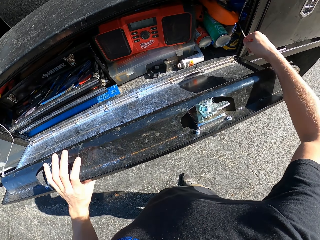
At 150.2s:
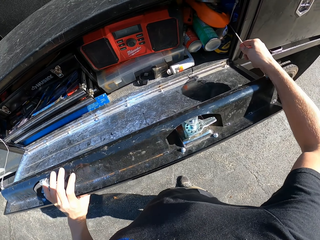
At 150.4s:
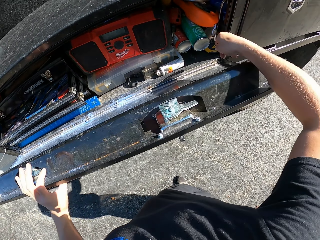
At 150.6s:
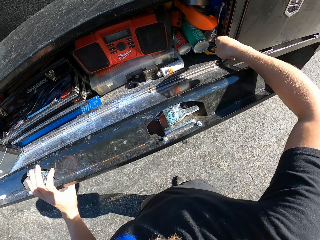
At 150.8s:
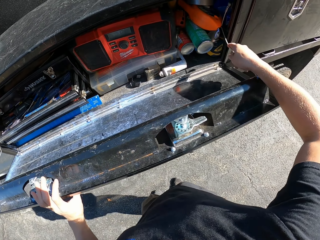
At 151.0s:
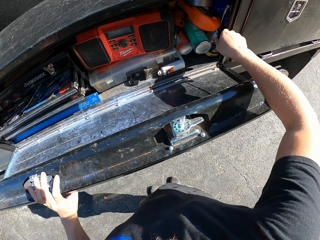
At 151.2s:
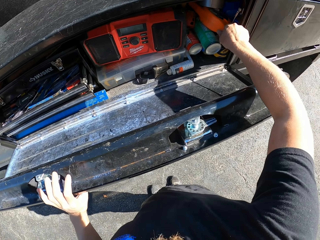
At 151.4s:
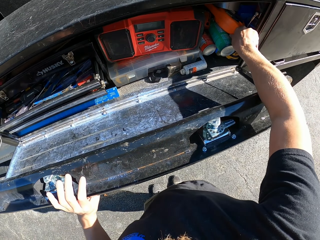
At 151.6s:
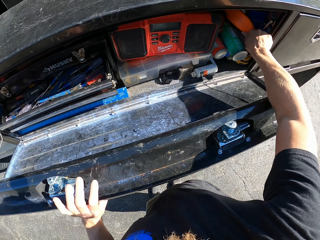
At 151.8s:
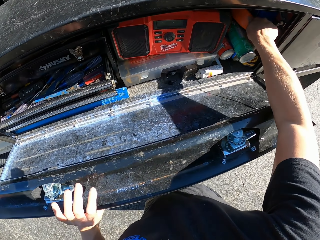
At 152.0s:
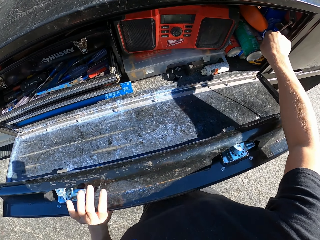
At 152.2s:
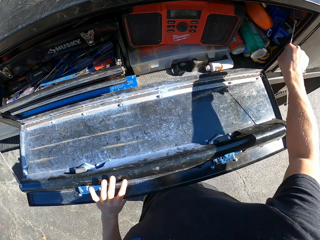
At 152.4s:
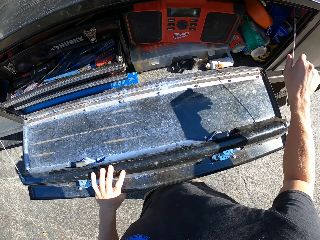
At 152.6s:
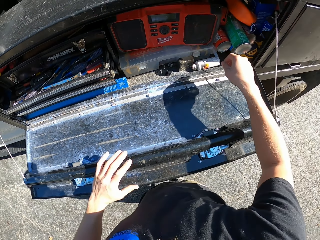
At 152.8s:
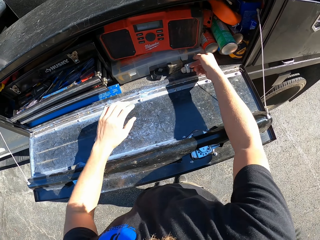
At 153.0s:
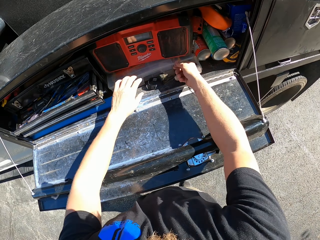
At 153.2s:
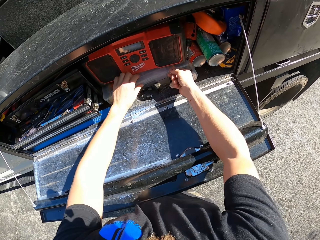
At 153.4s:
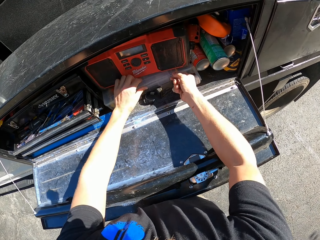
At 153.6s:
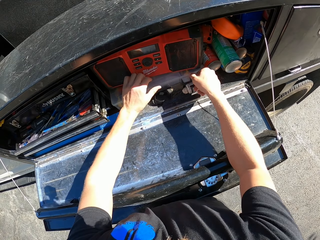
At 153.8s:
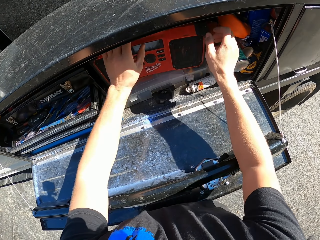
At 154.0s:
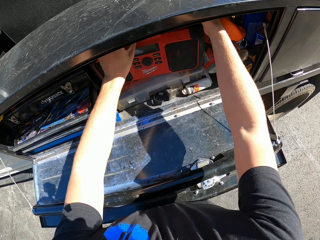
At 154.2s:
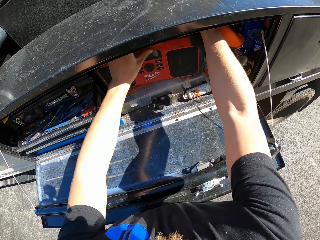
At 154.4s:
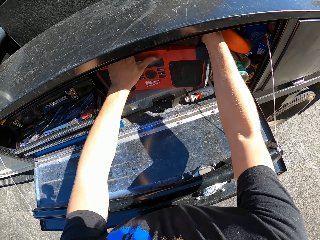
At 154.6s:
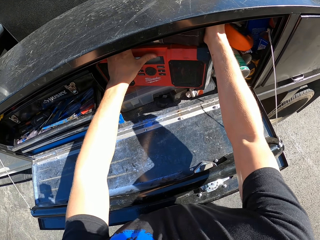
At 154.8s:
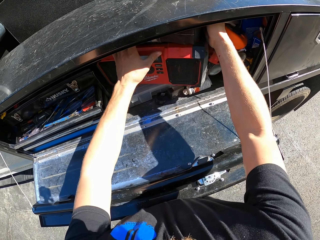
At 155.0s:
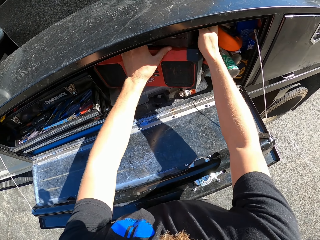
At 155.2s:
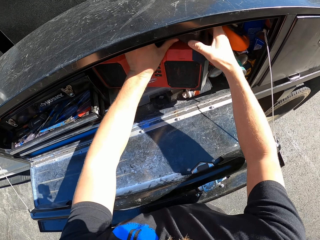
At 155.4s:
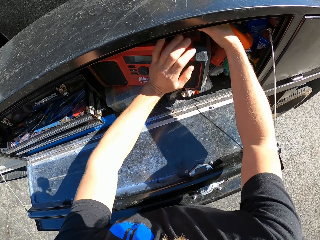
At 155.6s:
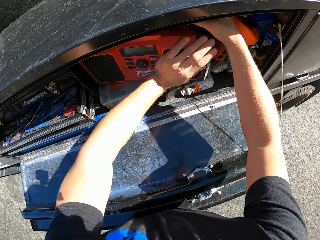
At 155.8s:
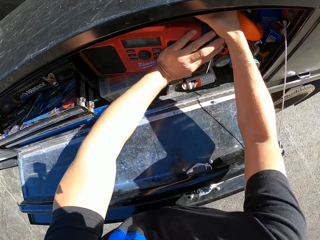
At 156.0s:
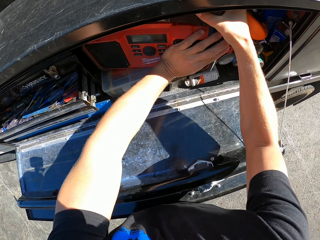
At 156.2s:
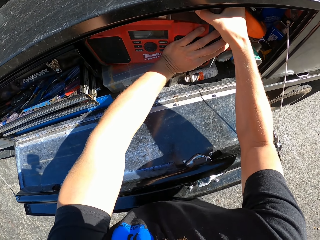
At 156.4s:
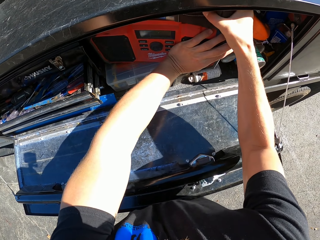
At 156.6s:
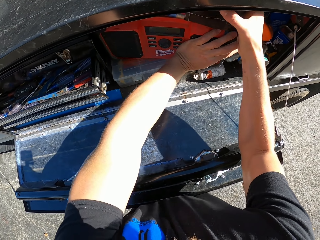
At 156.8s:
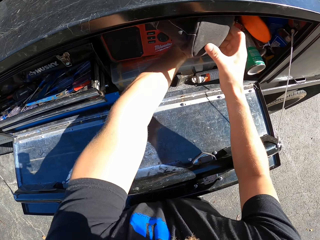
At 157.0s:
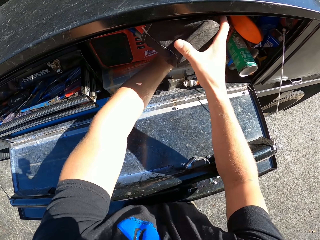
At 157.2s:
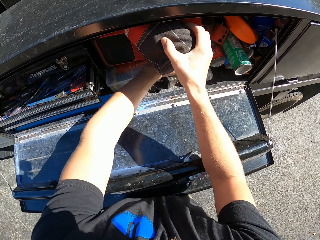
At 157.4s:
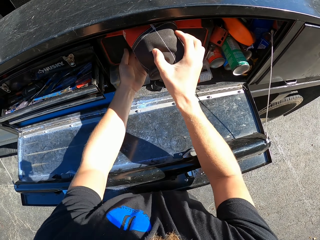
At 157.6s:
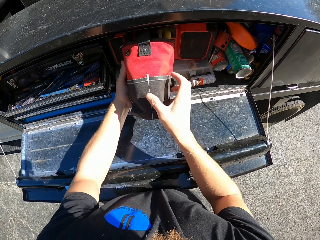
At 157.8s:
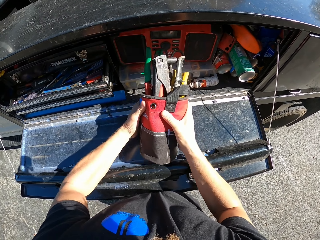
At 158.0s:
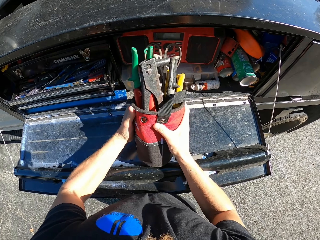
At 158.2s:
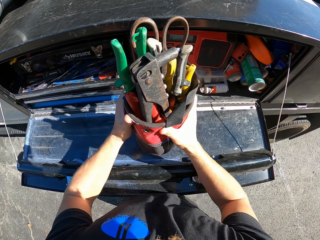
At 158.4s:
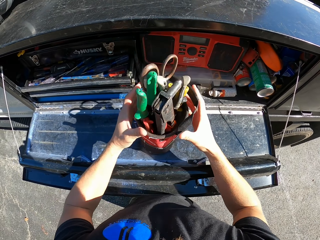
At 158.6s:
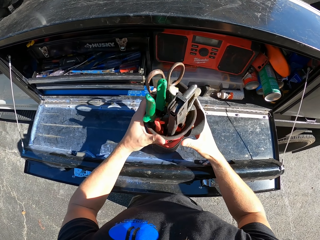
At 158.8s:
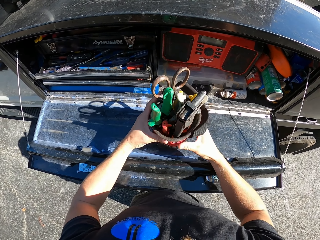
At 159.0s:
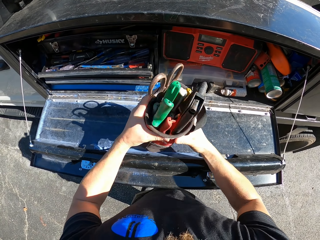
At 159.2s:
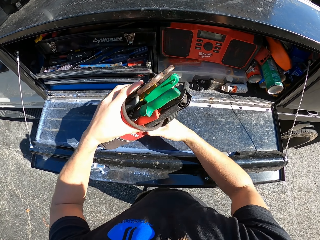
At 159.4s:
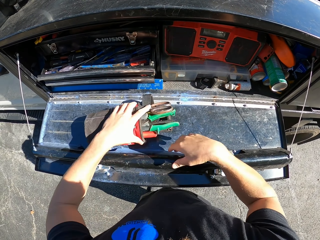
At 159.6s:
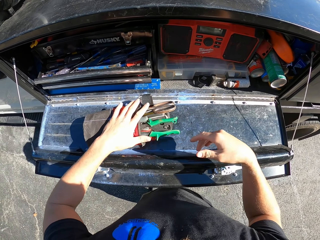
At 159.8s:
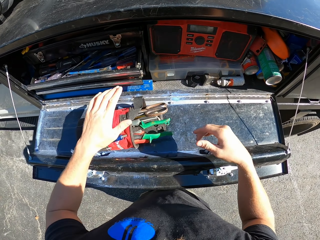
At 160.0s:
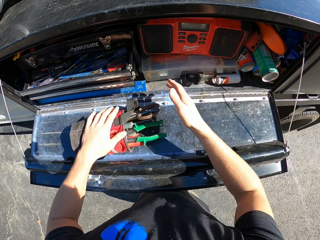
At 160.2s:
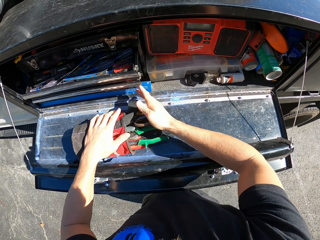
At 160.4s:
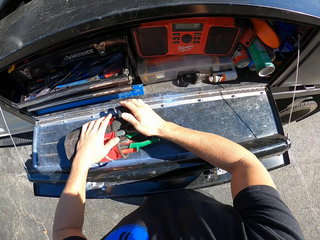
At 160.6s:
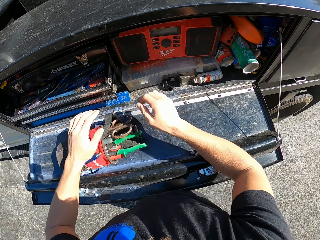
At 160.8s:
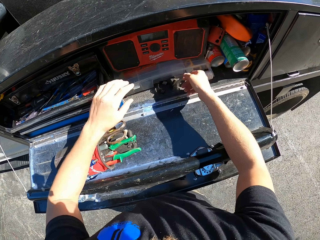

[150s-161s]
The camera wearer opens the truck tool box. They pull a bag with tools. They pick the bag of tools from the boot. They put the bag down.

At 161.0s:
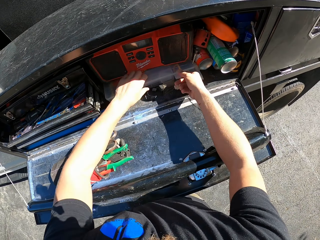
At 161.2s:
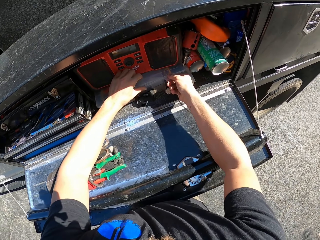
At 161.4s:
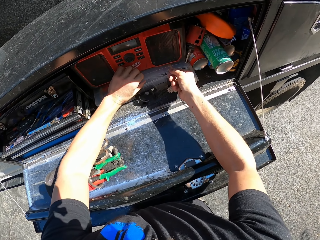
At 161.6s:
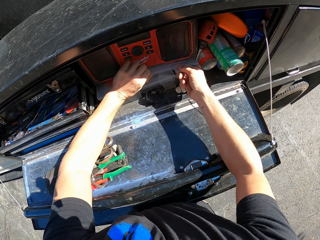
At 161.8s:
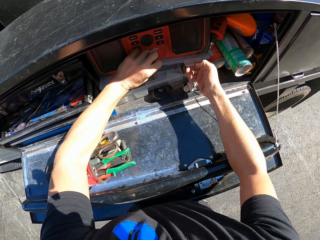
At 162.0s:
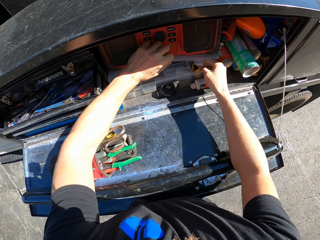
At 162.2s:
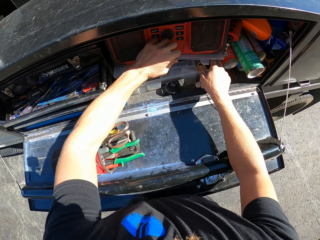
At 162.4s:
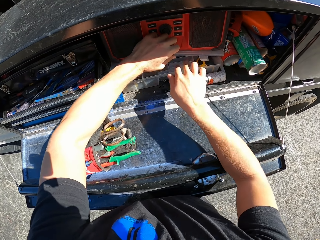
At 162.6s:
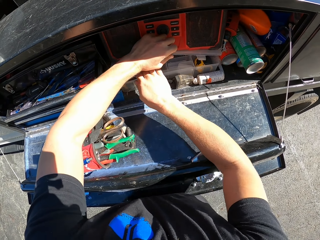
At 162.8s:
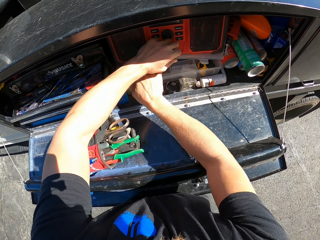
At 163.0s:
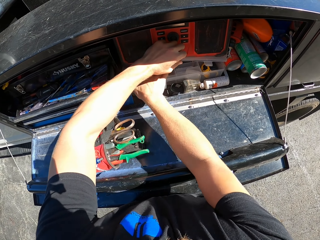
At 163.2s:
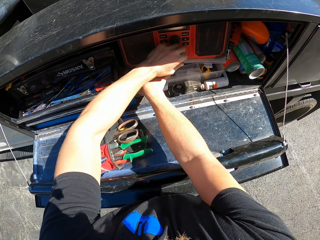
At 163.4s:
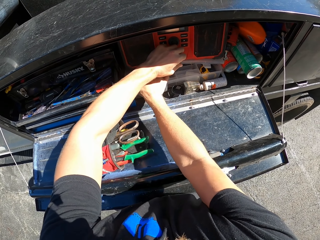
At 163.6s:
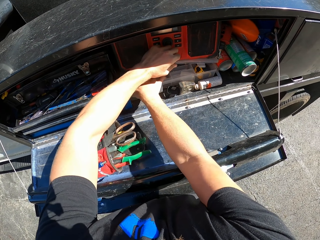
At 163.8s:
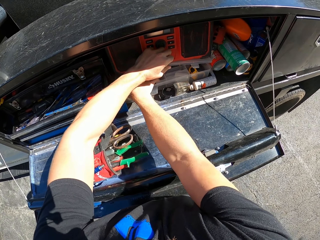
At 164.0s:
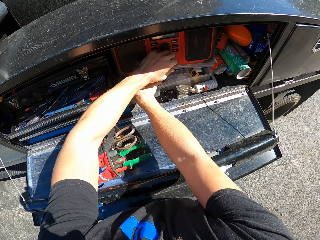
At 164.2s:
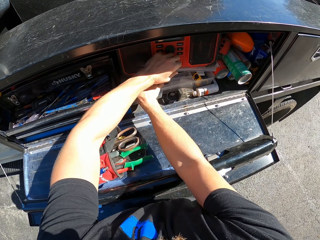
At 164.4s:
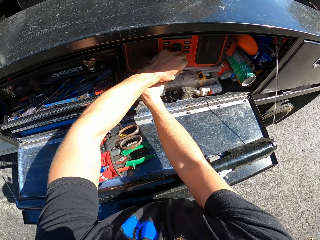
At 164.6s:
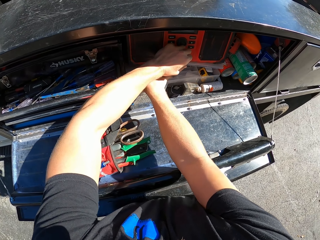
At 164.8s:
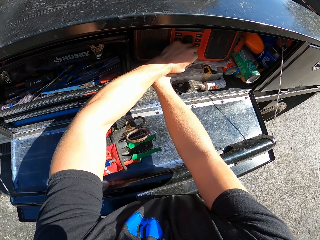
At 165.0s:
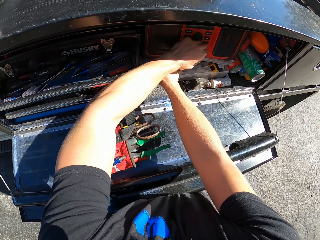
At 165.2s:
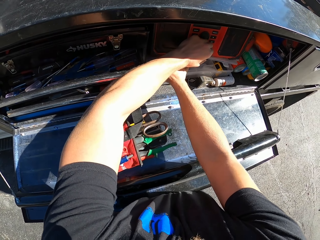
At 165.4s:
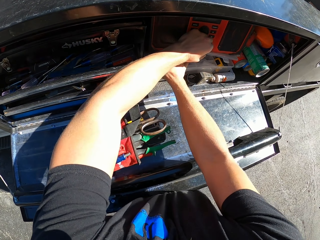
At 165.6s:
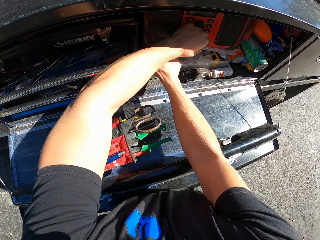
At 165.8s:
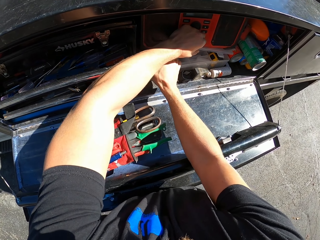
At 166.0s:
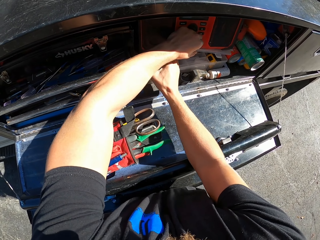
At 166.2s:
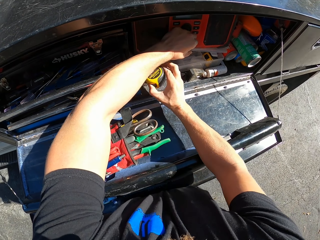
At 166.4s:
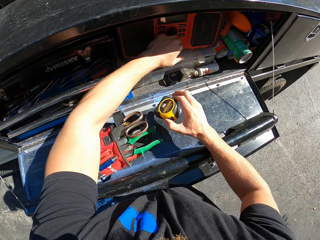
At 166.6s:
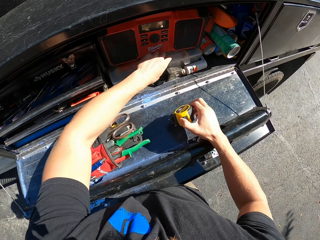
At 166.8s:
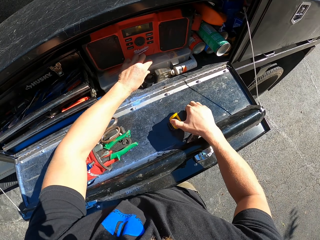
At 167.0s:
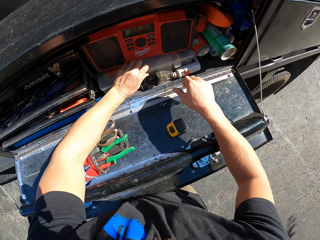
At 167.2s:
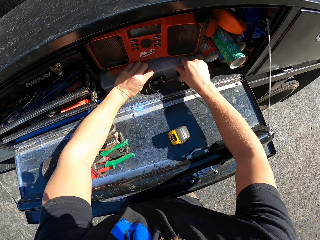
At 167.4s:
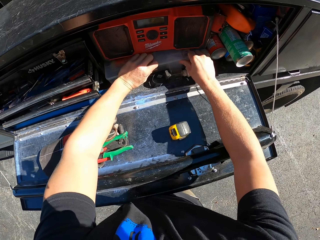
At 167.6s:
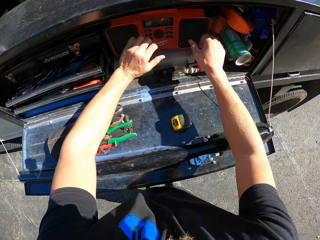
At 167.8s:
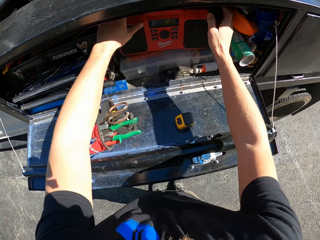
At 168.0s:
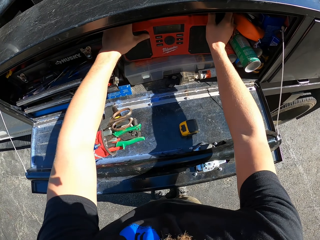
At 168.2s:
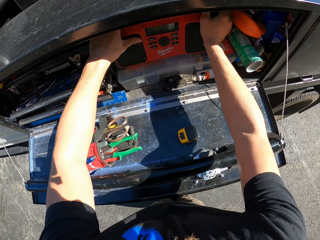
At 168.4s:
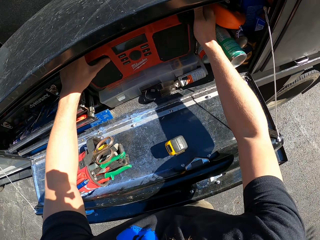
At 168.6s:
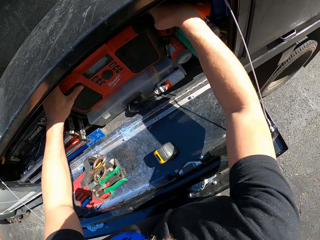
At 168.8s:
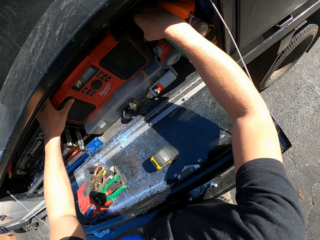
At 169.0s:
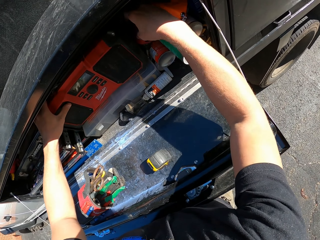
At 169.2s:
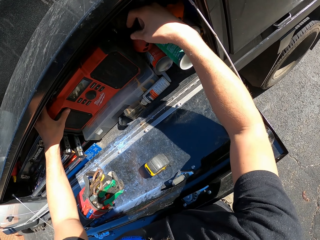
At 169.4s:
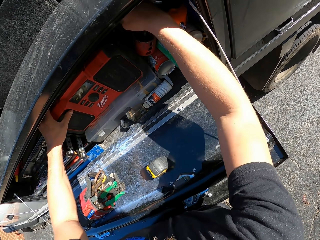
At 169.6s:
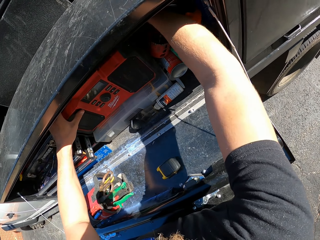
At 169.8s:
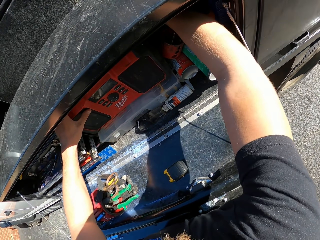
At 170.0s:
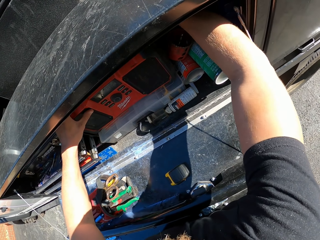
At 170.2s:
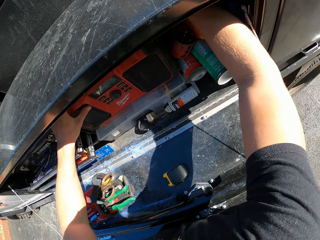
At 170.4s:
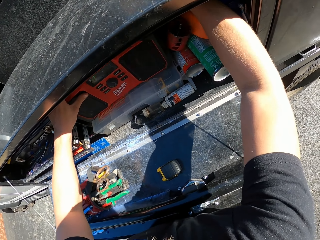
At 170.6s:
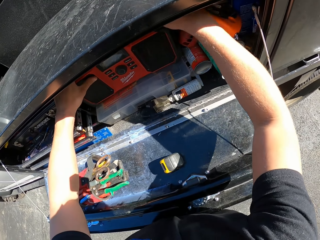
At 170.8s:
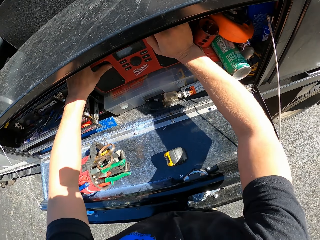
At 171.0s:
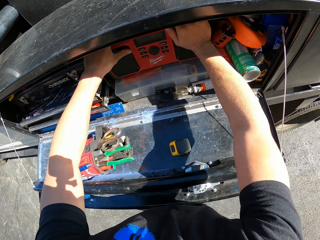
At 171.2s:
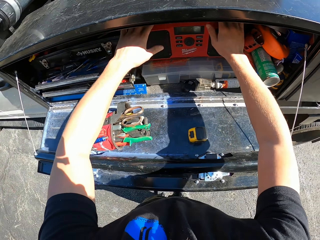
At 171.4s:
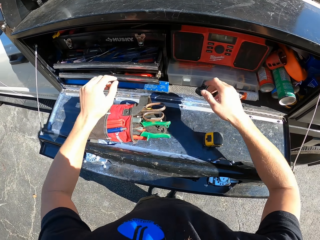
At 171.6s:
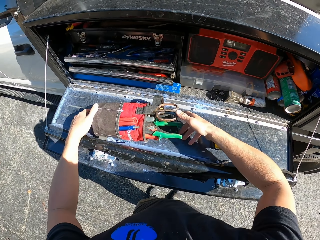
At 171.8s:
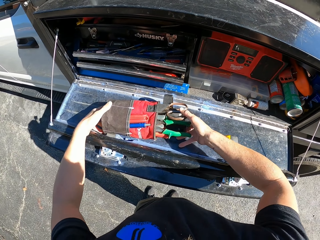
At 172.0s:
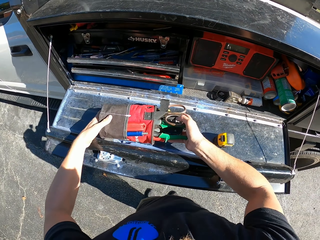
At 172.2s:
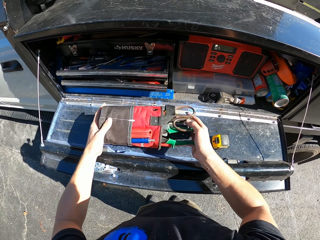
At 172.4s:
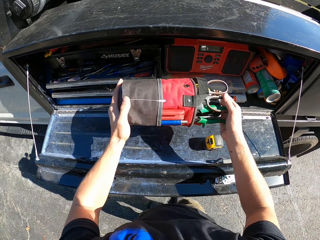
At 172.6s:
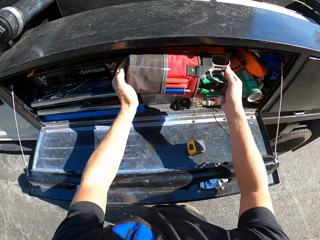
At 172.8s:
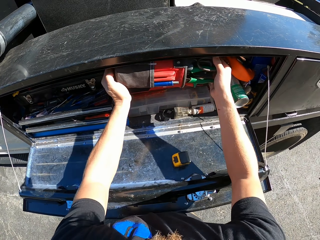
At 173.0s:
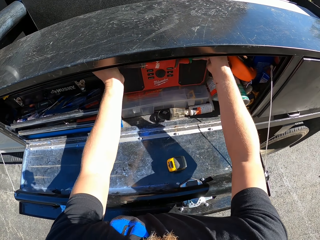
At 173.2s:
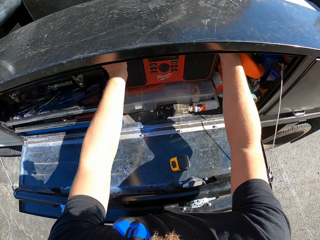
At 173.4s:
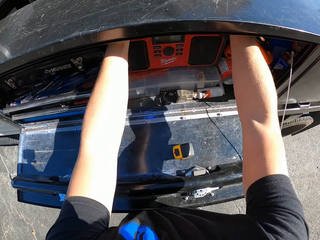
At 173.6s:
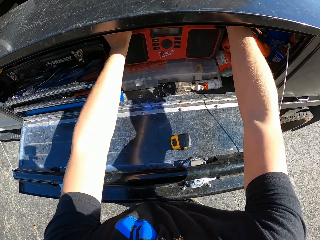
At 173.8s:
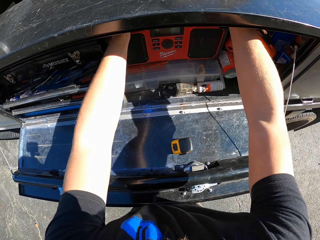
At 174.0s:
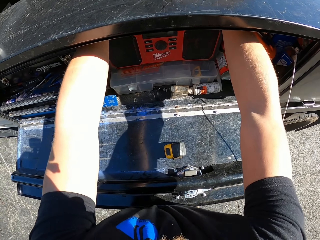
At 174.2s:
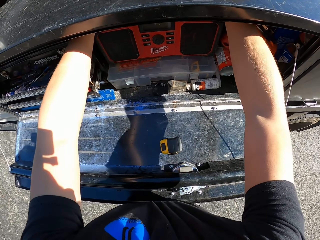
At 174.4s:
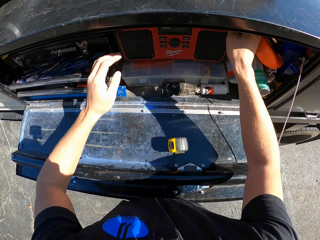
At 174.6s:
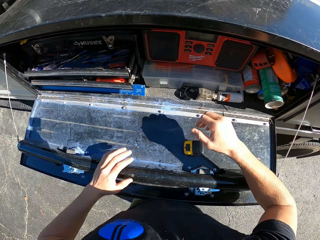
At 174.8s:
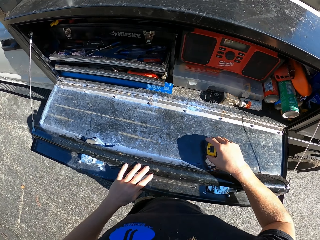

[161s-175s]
The camera wearer opens the tool box. They pick a tape measure from the tool box. They put the tape measure down. They close the tool box. They arrange the stuff well. They pick the bag with tools. They put the bag of tools inside the boot.
